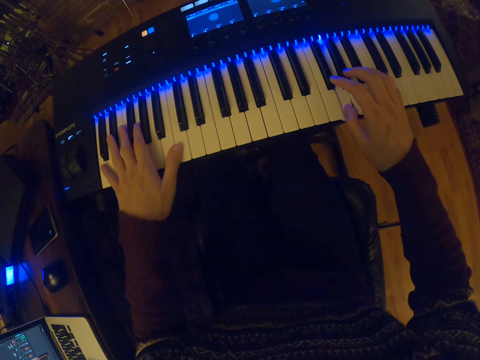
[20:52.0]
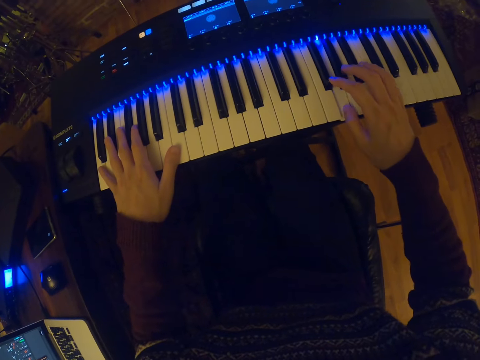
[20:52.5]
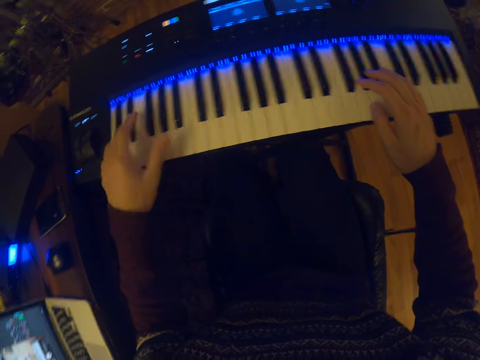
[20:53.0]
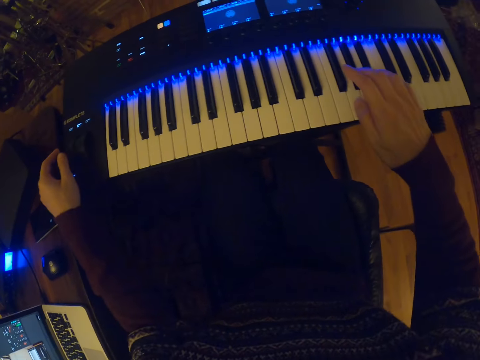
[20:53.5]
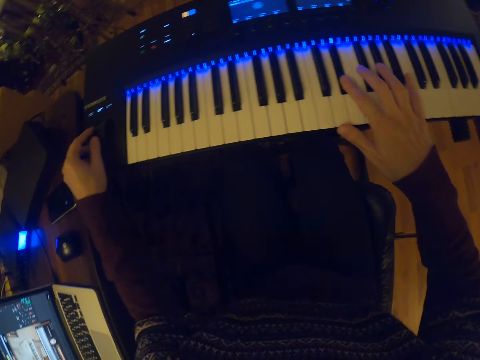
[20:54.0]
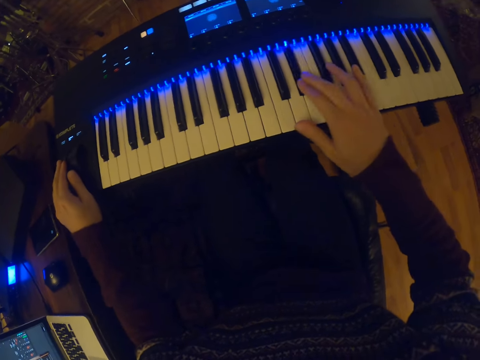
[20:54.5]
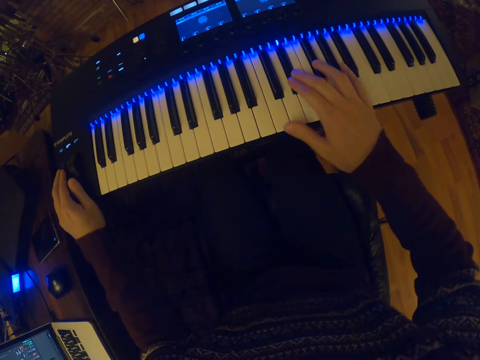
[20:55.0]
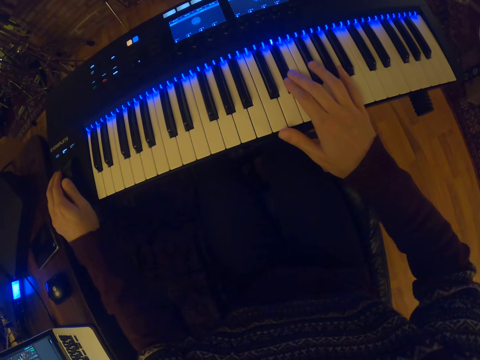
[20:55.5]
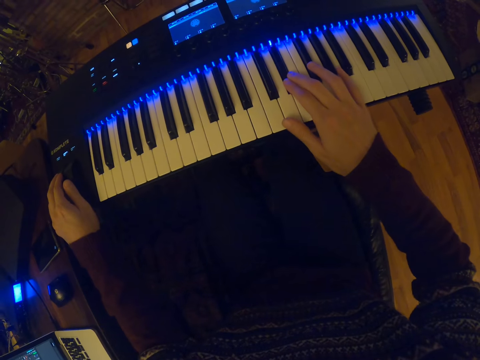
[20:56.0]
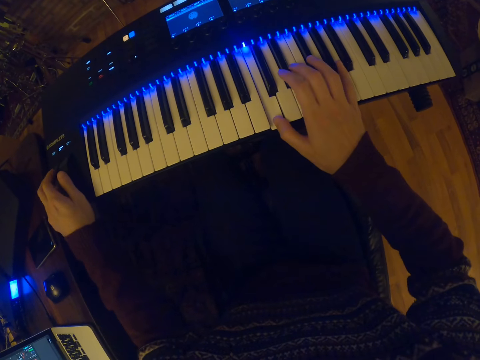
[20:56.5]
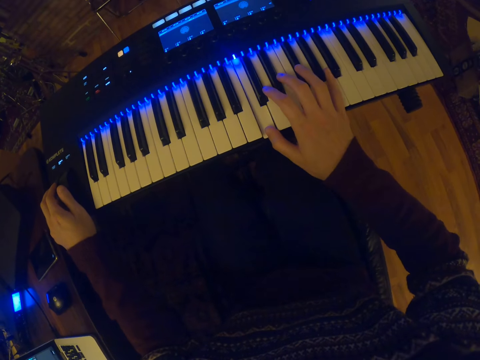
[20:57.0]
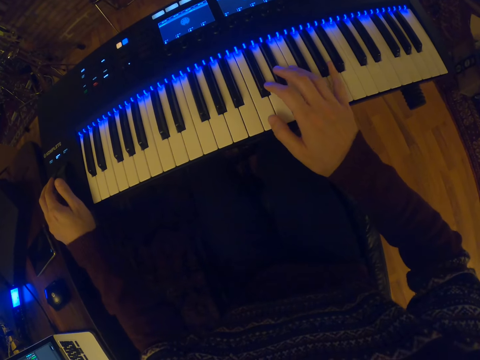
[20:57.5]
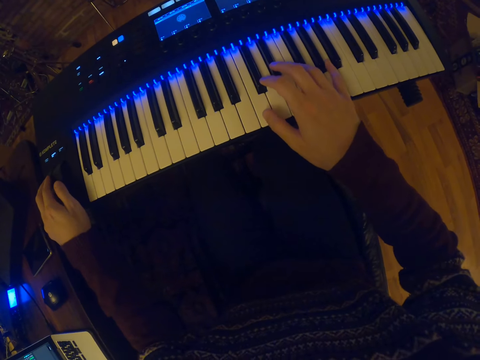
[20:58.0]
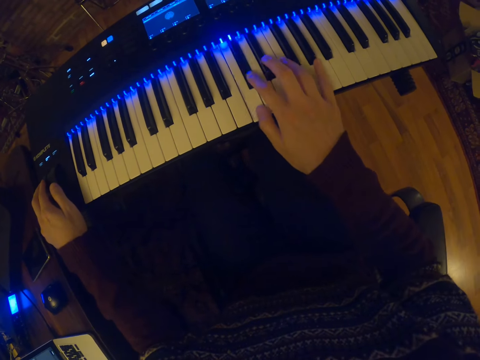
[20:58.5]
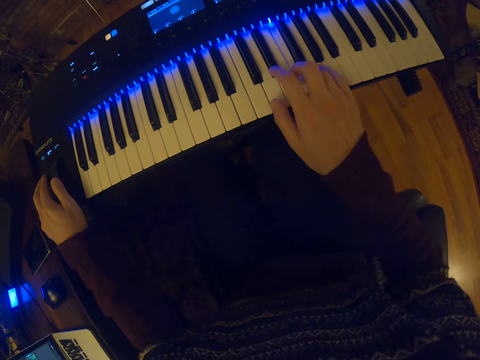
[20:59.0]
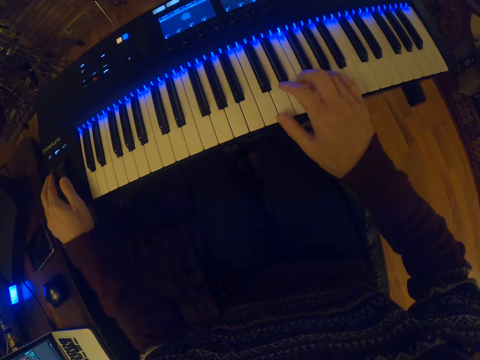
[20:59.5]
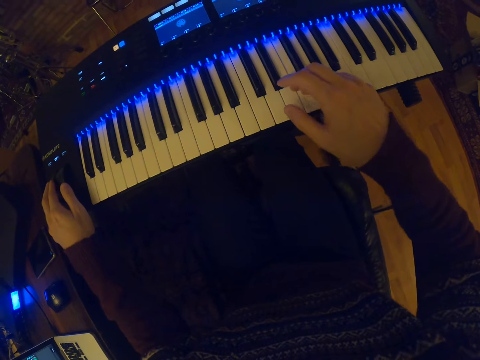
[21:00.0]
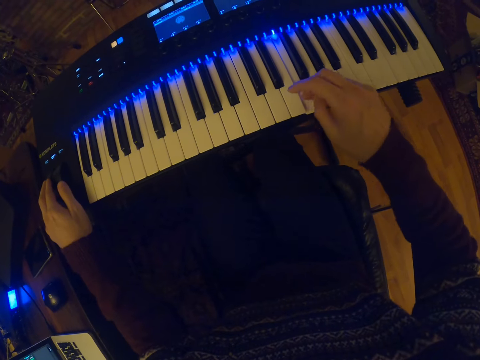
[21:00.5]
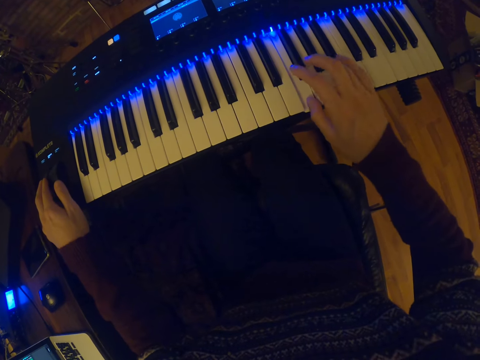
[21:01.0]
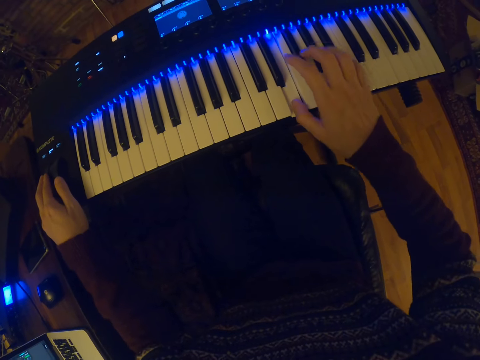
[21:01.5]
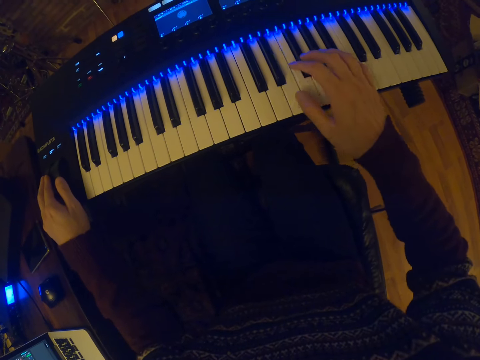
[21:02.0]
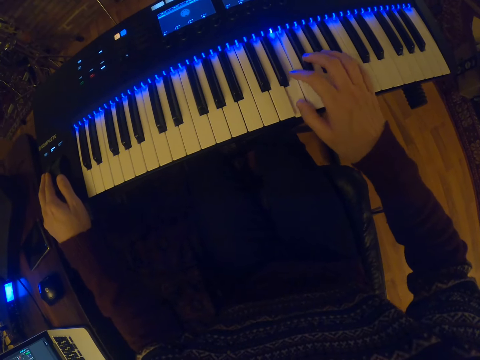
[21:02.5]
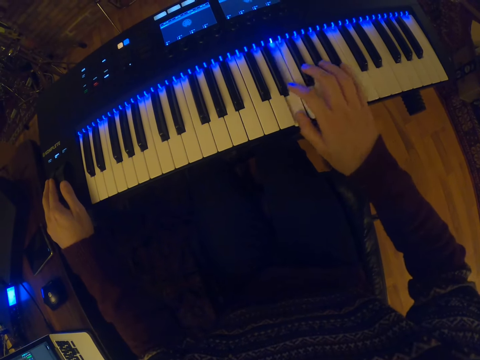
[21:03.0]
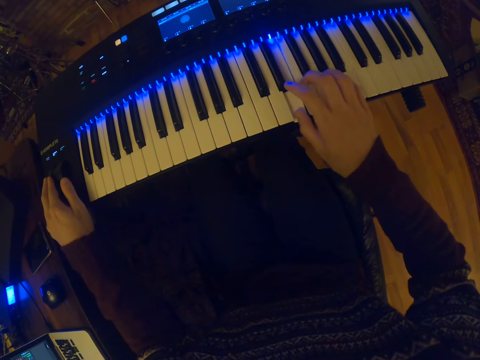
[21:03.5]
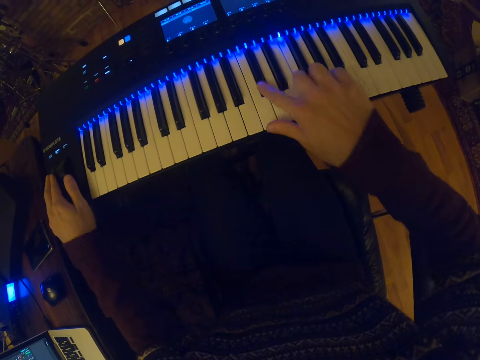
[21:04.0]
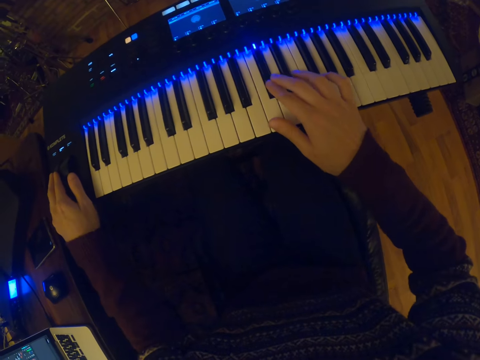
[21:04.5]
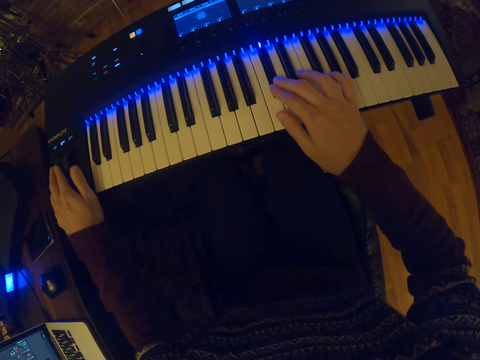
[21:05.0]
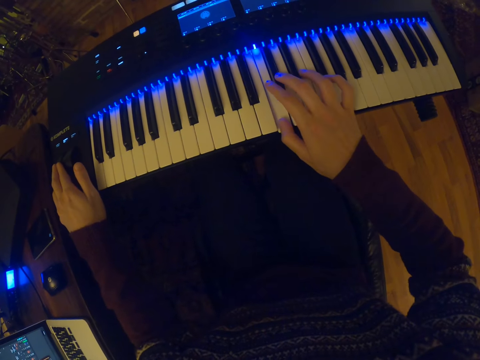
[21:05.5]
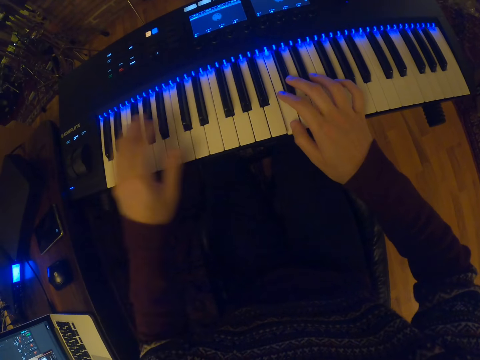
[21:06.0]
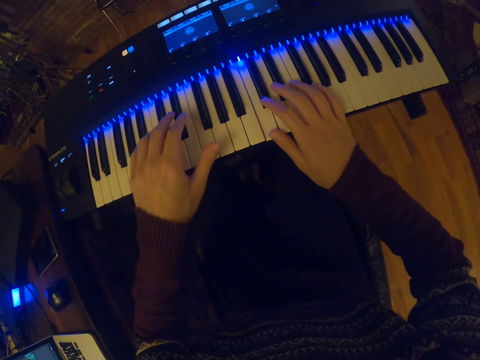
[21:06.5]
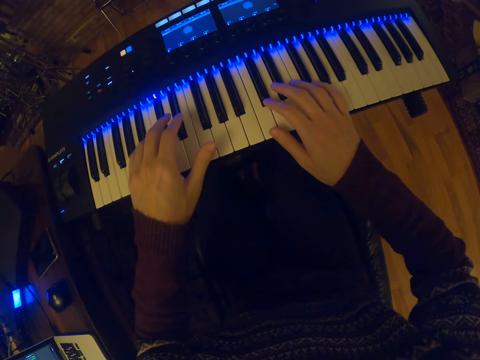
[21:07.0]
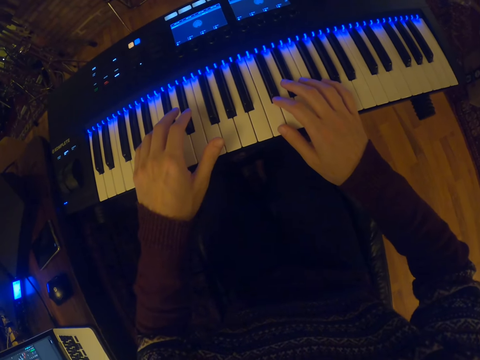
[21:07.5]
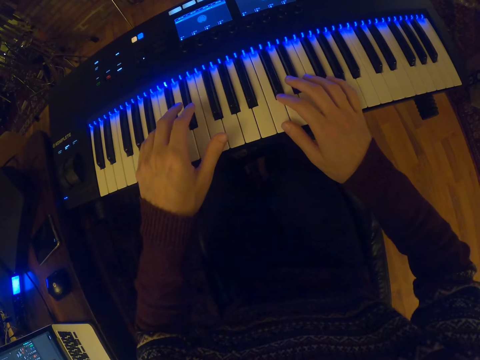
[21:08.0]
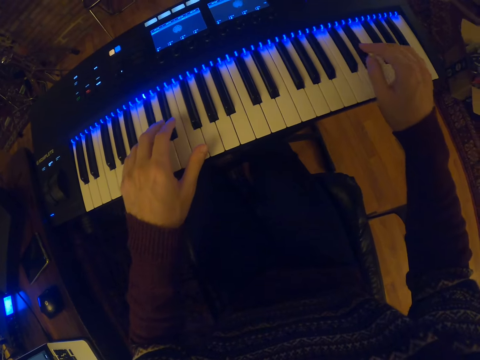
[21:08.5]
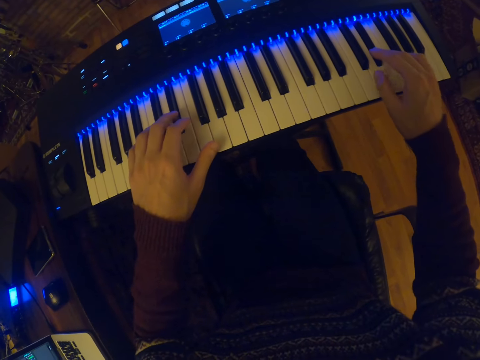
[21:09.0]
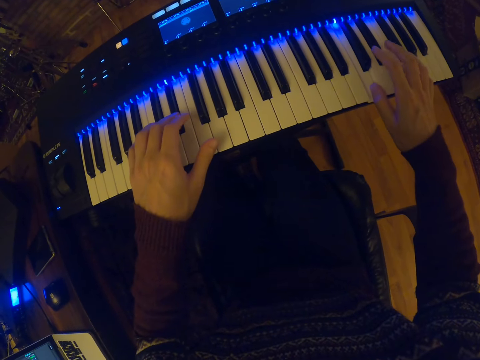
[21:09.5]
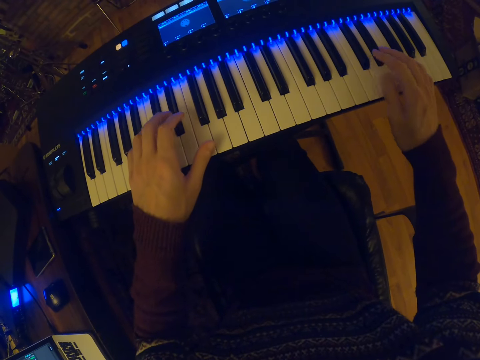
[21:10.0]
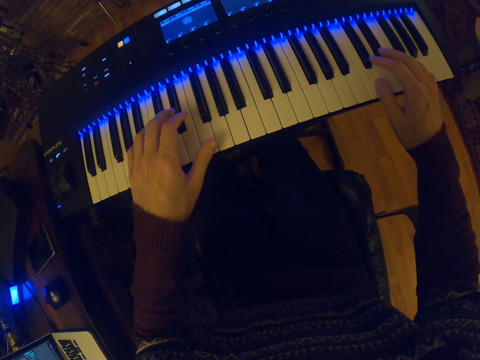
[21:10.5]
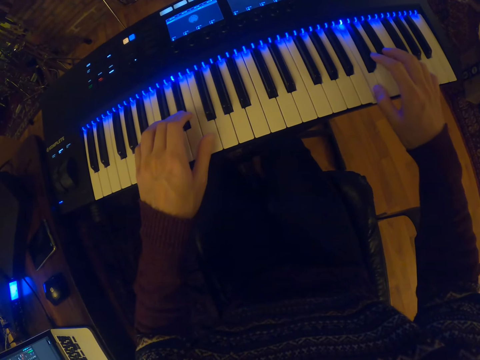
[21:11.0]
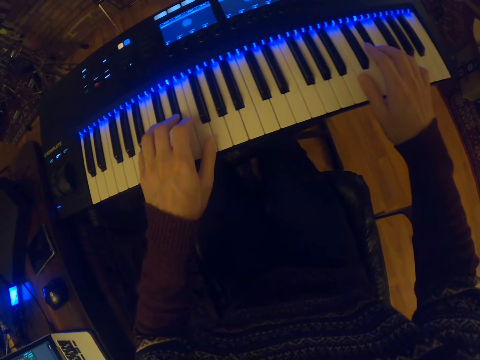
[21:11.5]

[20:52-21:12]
The camera wearer tunes the pitch bend with his left hand. He plays the keyboard with his right hand. He plays the keyboard with both hands.

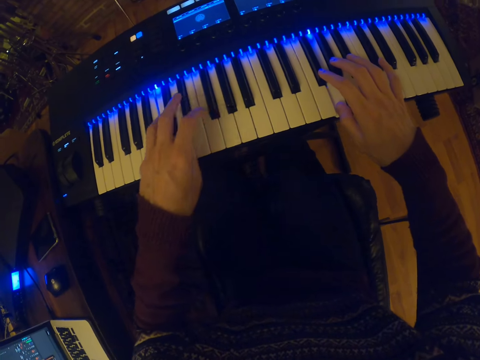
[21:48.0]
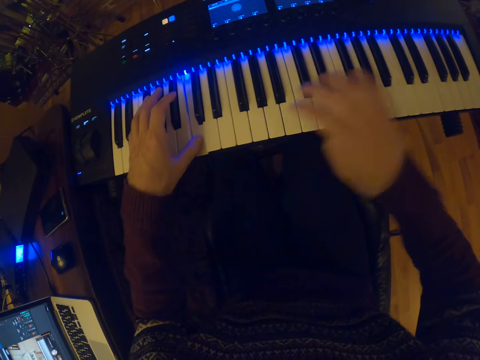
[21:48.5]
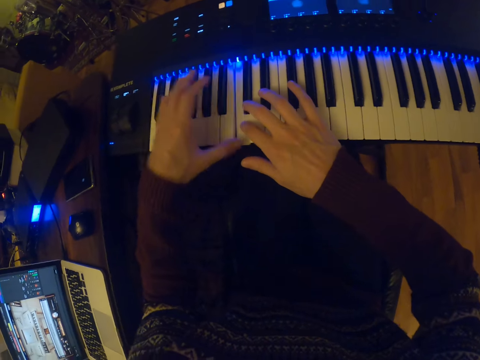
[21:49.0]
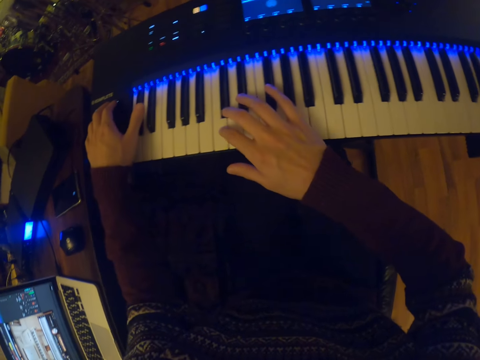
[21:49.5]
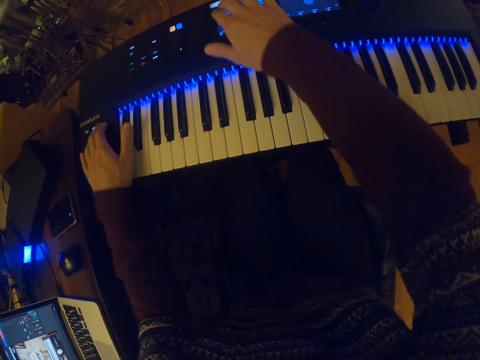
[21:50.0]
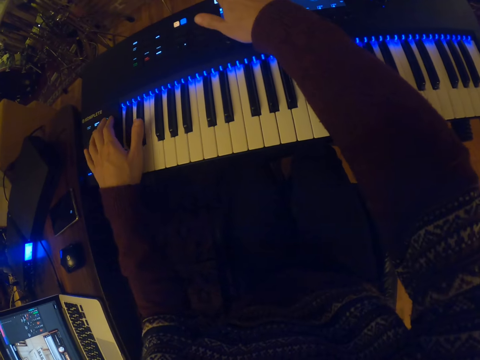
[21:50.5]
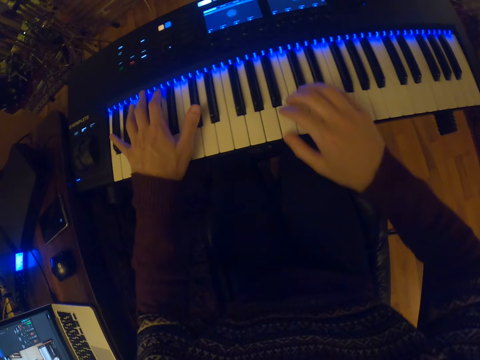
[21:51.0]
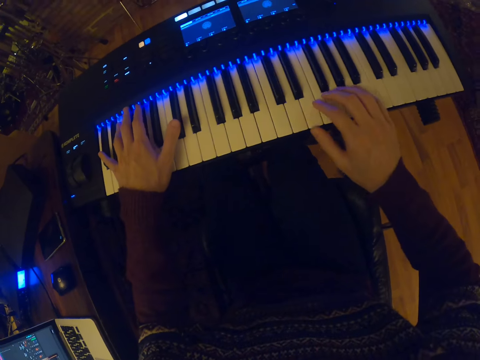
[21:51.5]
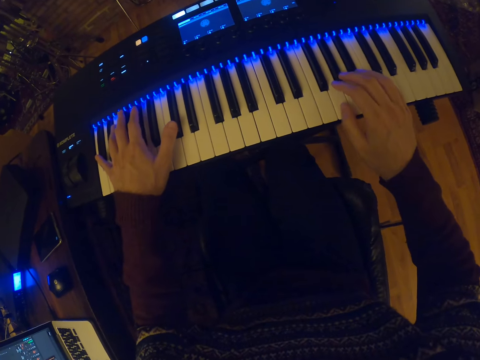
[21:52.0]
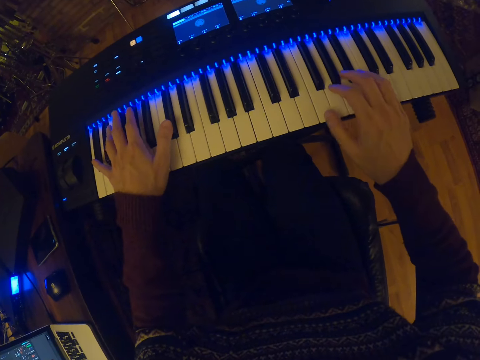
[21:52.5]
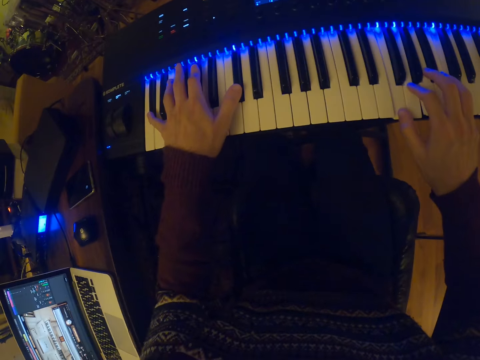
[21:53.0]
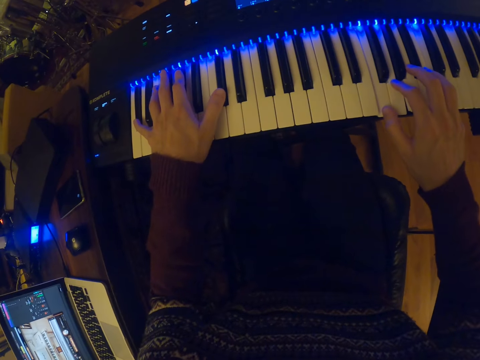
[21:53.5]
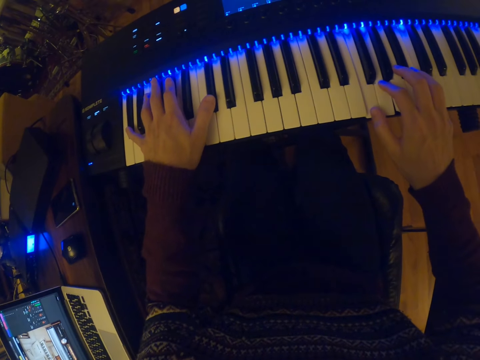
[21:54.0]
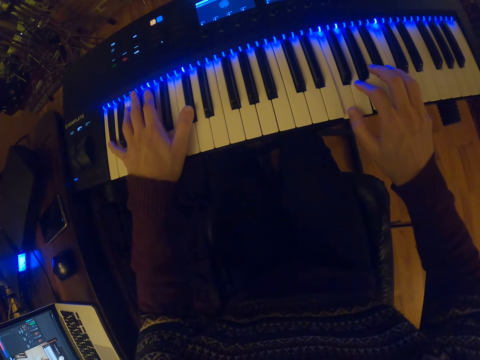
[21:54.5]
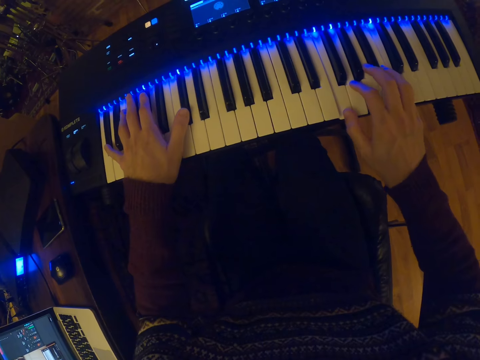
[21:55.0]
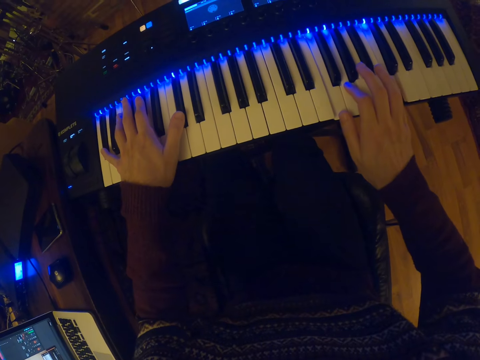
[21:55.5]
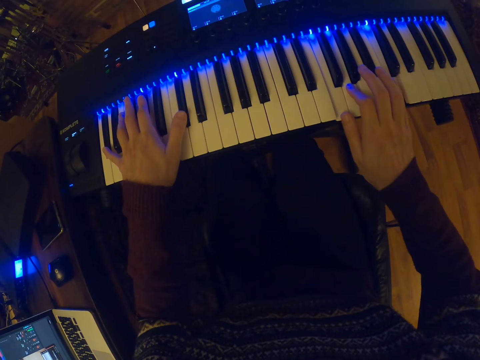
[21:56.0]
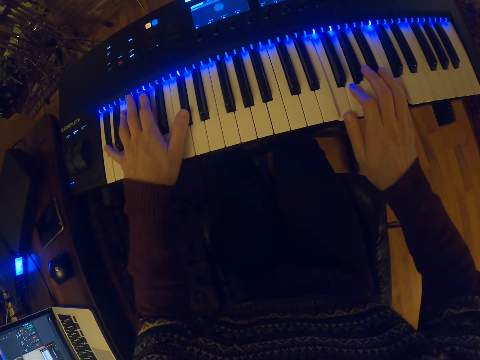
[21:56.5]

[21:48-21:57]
The camera wearer pushes the button on the keyboard with his left hand. He pushes a button on the keyboard with his right hand. He plays the keyboard with both hands.
